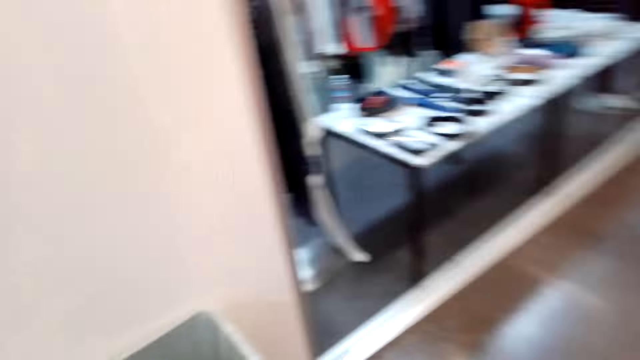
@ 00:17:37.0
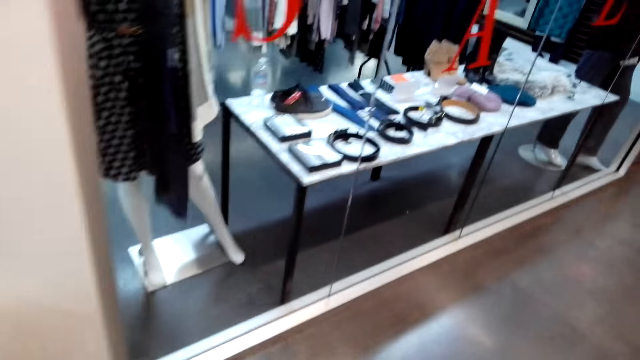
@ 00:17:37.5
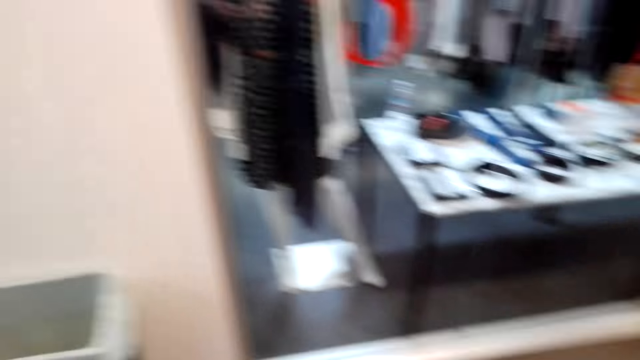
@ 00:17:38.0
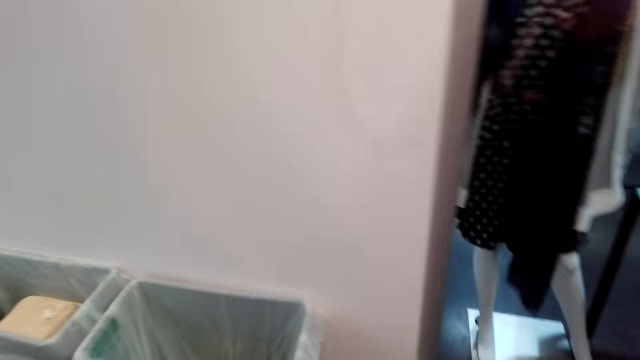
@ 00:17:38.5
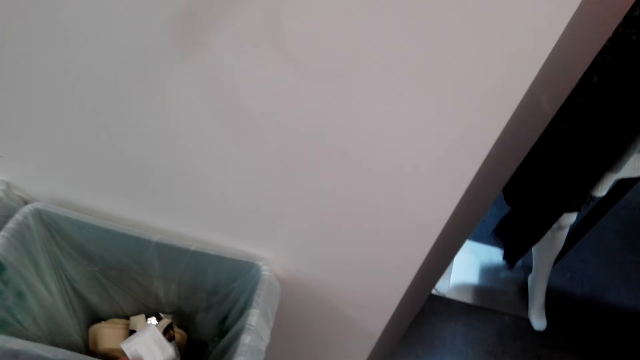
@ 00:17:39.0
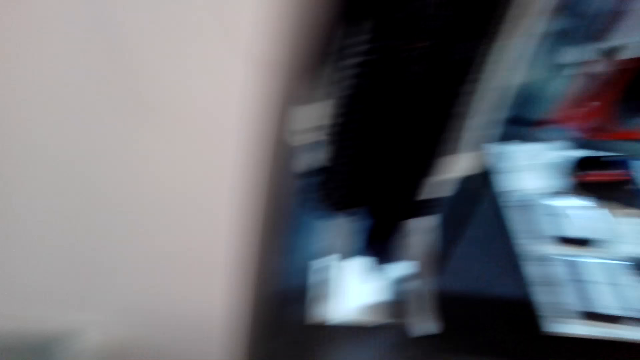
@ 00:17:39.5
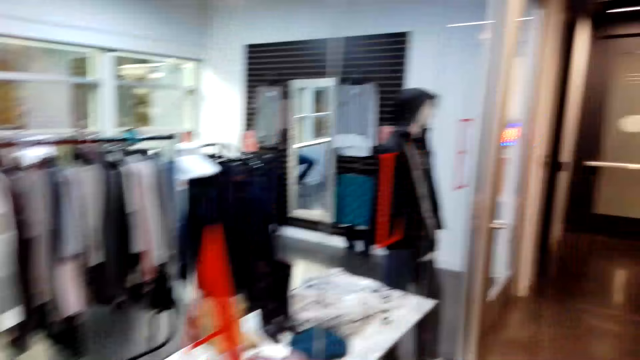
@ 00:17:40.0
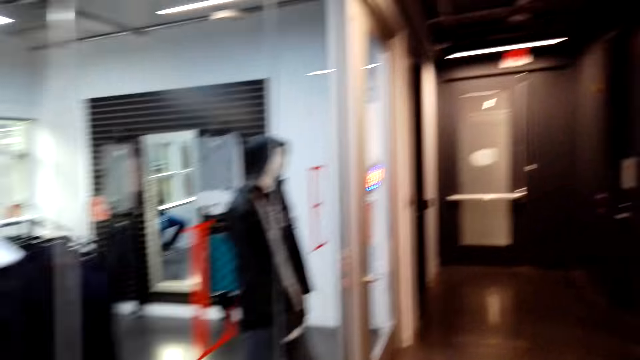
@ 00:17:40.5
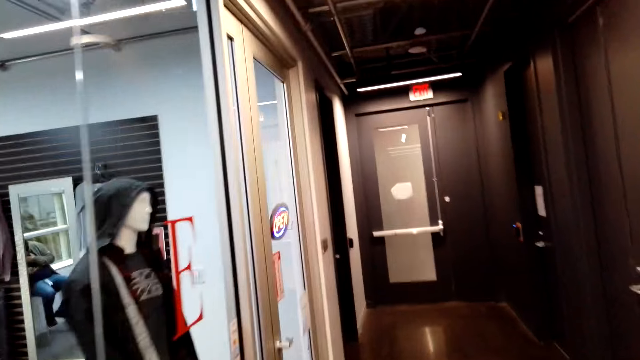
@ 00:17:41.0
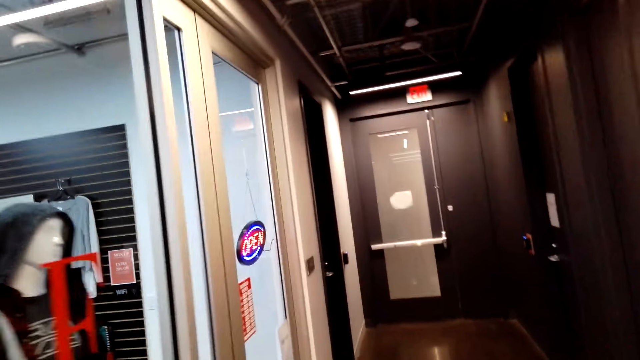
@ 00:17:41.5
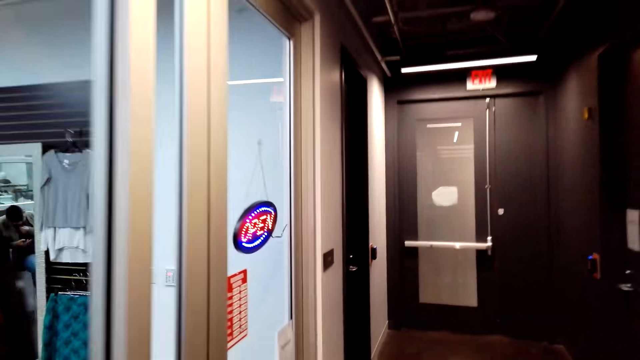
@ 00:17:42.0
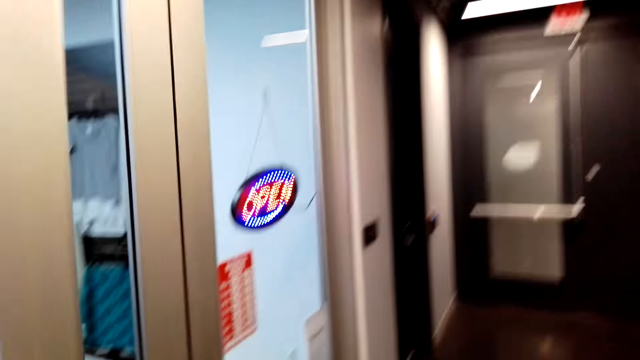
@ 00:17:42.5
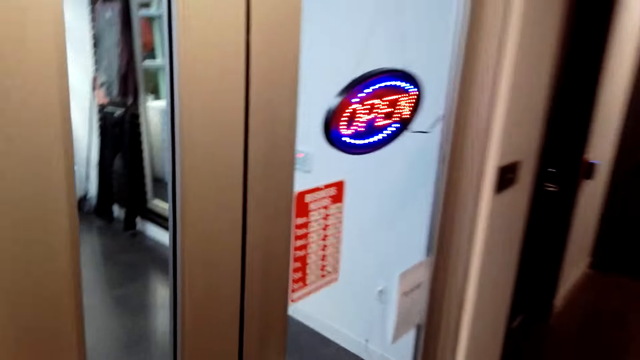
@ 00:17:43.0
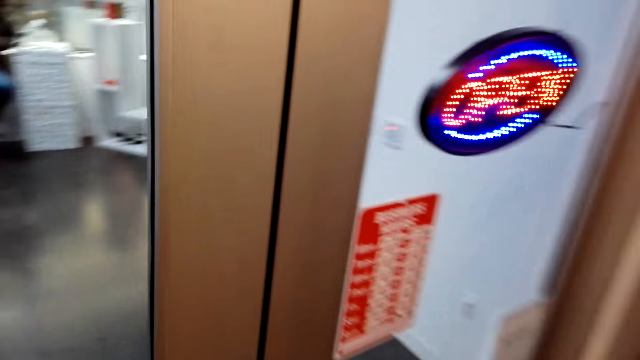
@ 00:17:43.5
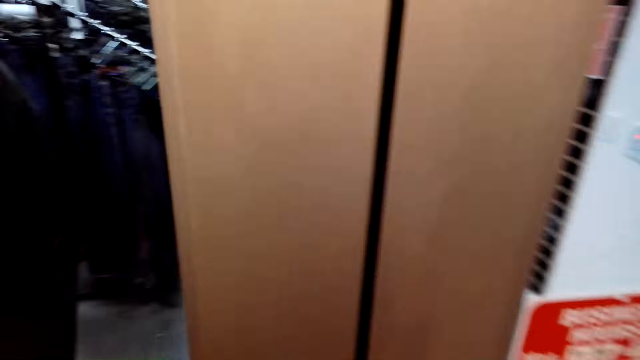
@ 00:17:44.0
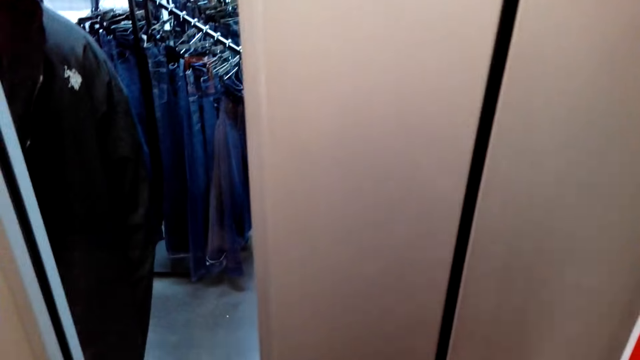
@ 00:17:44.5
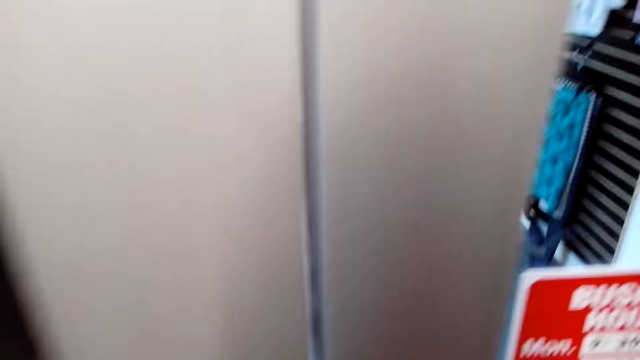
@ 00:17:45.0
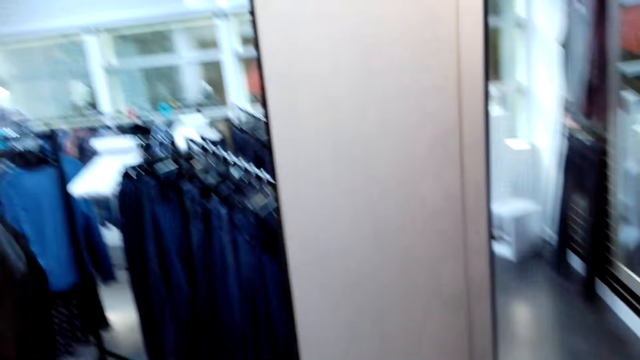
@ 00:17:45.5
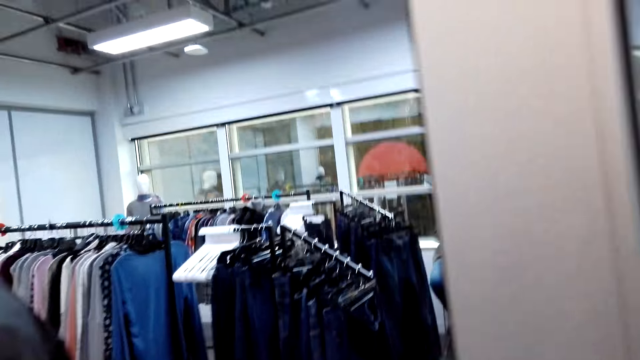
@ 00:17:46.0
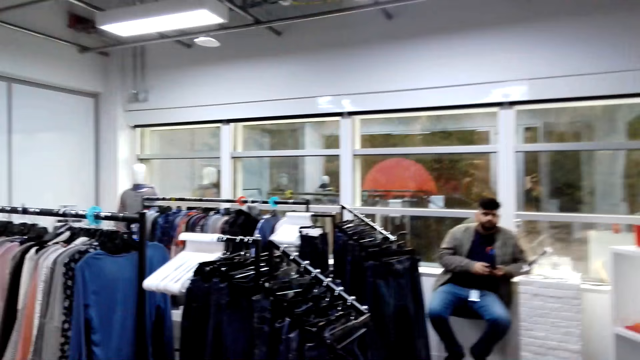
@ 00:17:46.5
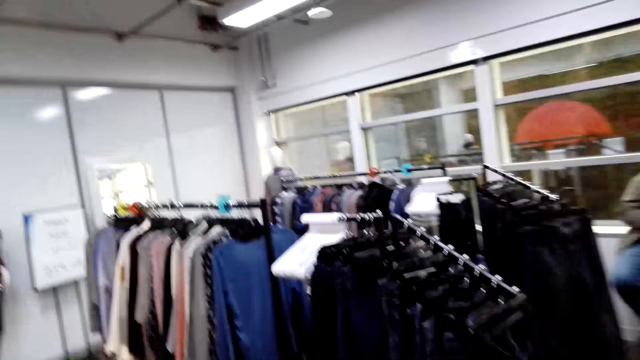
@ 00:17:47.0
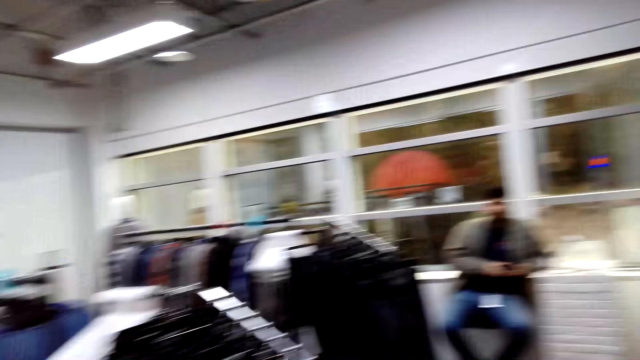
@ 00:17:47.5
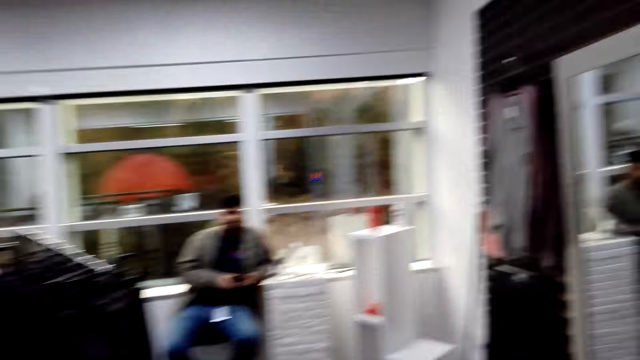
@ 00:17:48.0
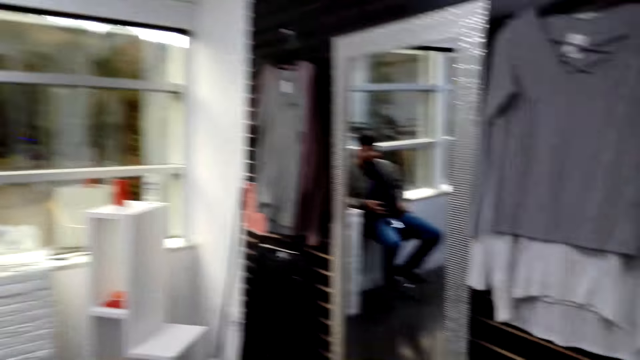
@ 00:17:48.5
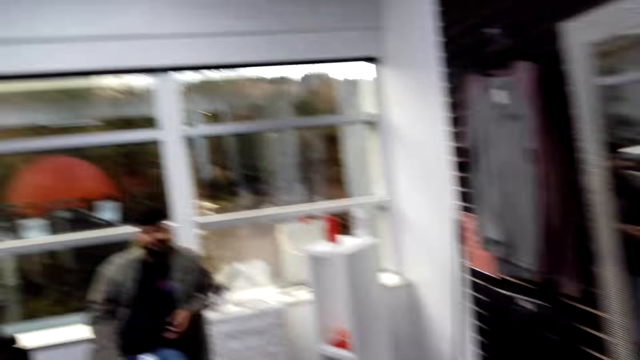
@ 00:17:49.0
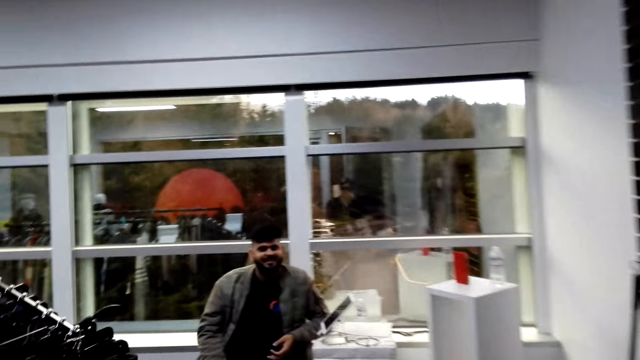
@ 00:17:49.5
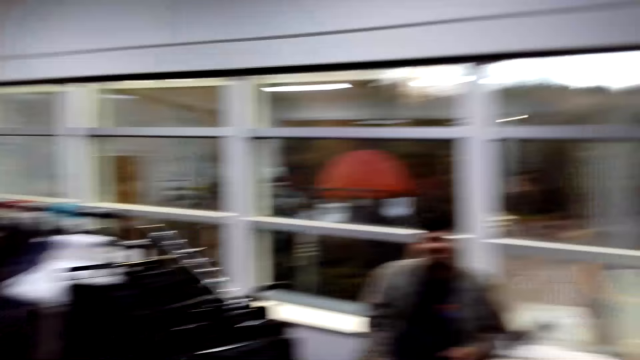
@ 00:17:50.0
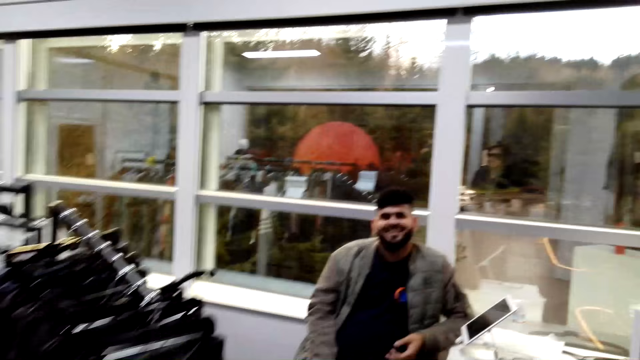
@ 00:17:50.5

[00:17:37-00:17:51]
The camera wearer throws a paper in the dustbin. They open a door and enter into the room.

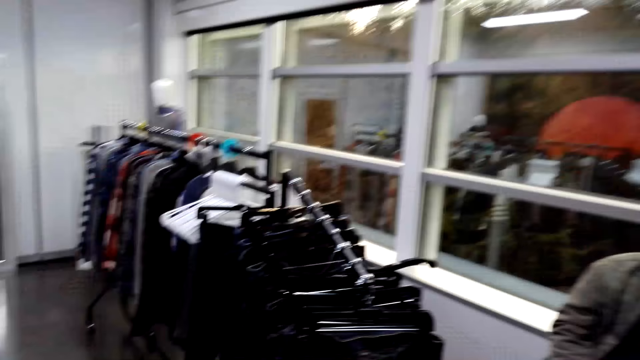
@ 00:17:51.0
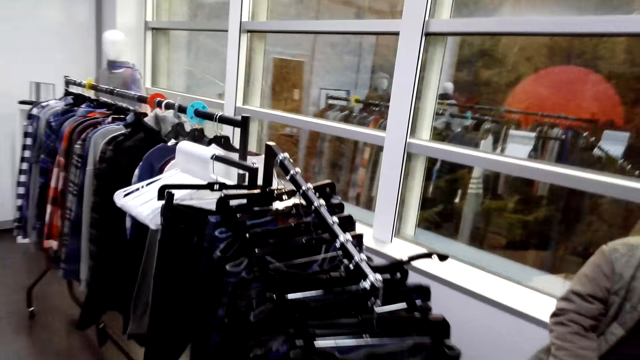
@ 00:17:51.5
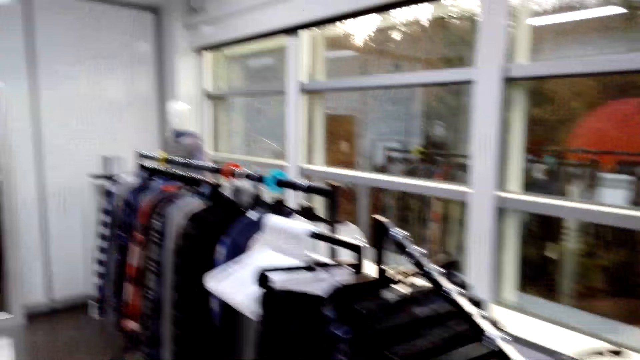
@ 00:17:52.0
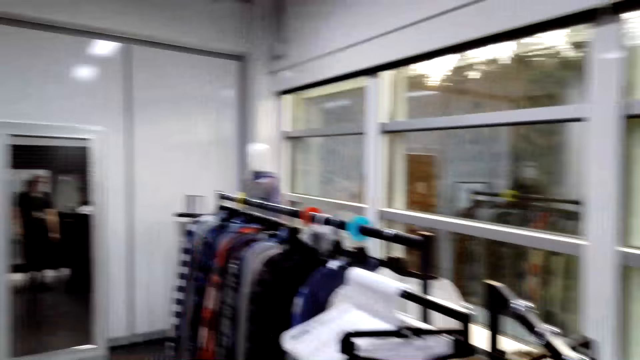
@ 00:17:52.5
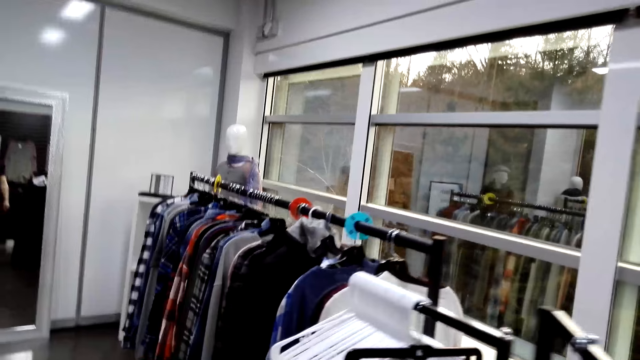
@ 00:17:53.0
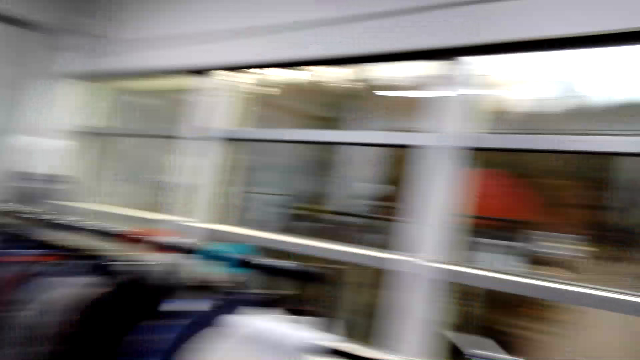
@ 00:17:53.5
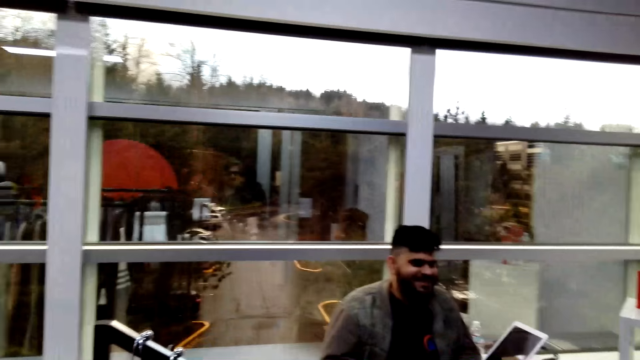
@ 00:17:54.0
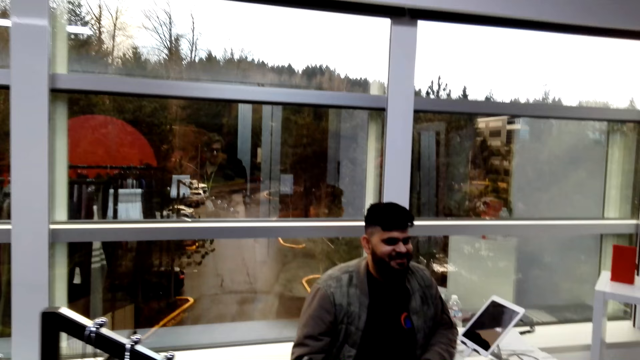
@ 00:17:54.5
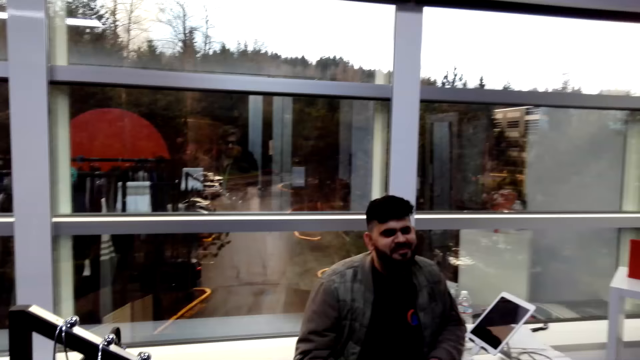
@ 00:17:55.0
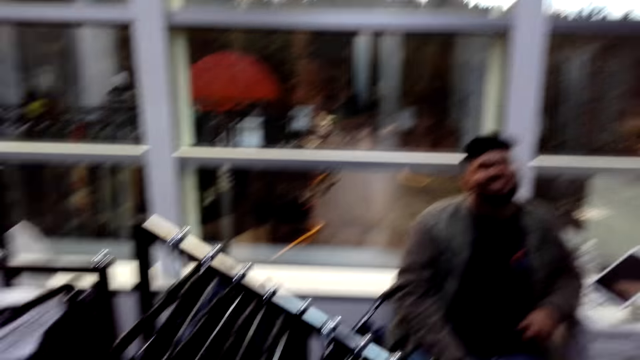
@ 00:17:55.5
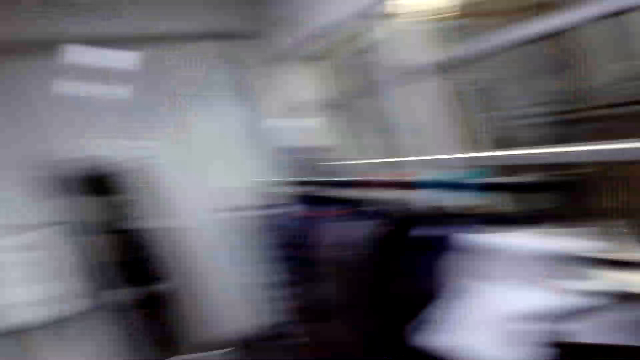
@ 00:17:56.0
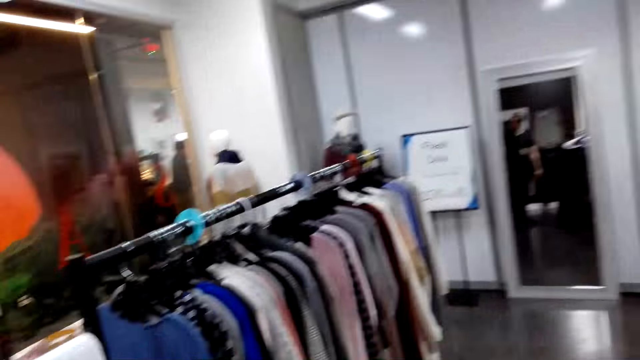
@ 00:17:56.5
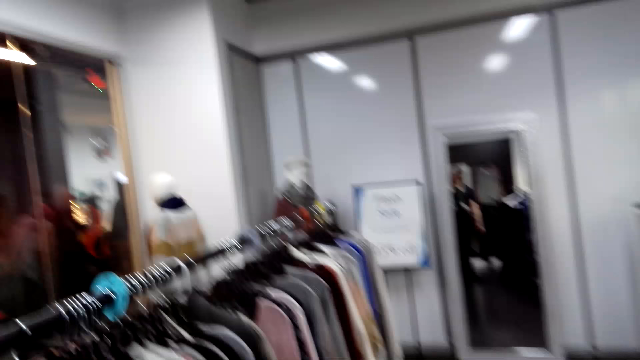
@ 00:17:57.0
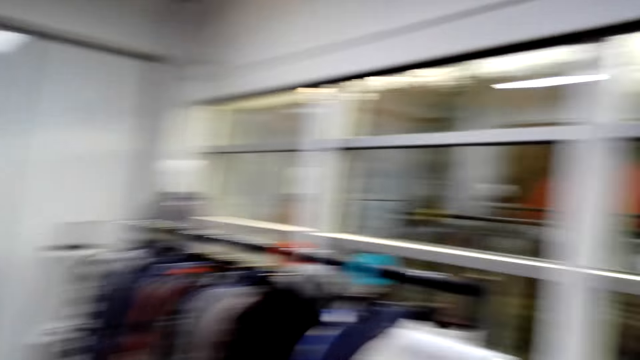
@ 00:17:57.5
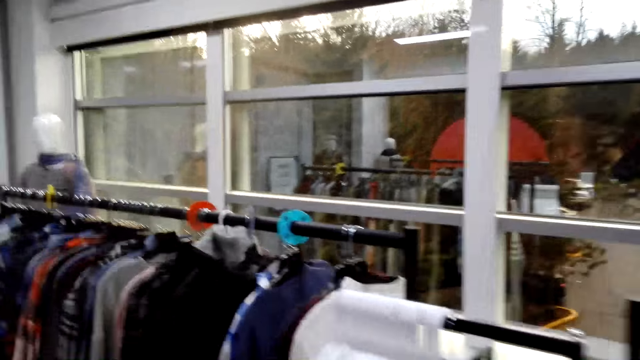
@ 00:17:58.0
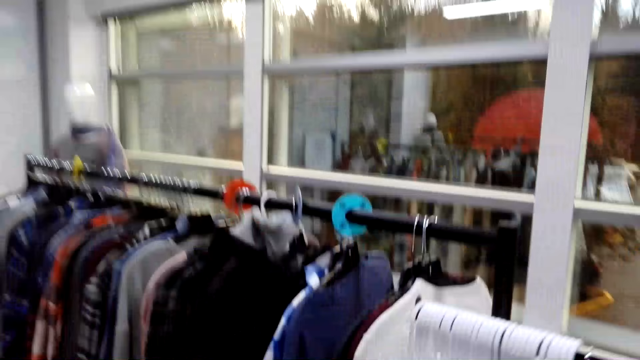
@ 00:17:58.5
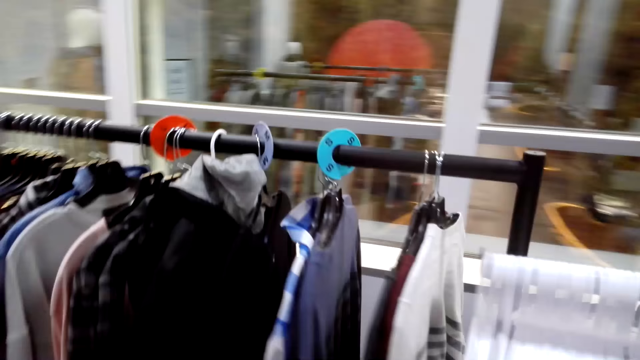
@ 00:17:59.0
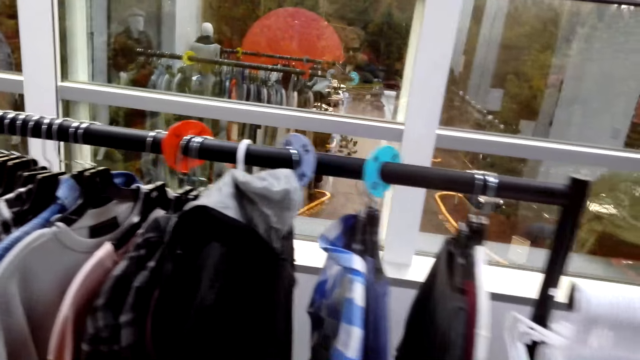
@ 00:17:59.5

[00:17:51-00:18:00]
The camera wearer interacts with a man.
